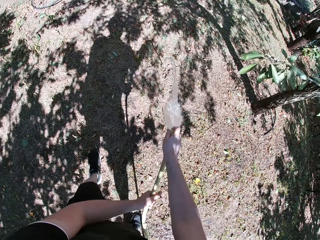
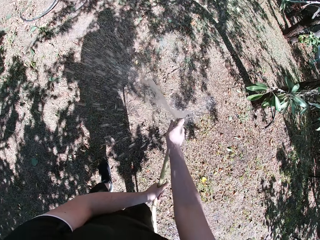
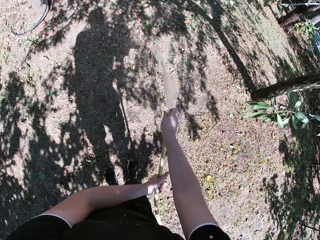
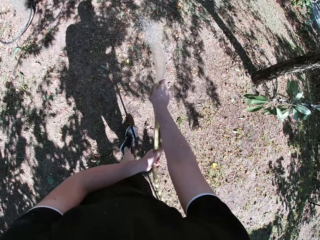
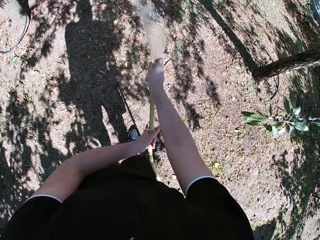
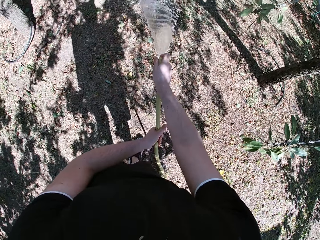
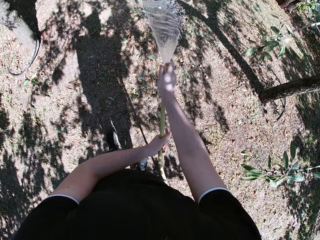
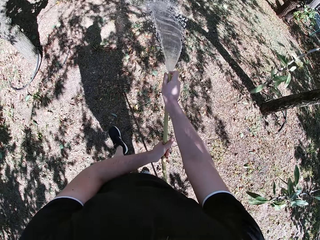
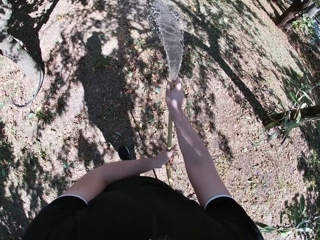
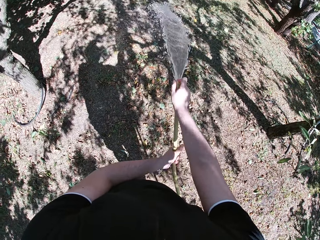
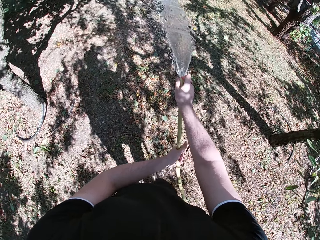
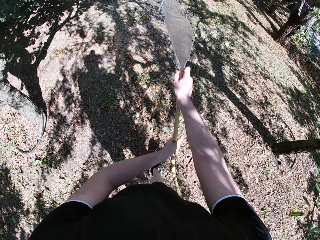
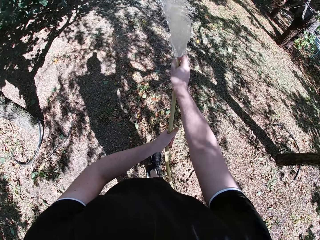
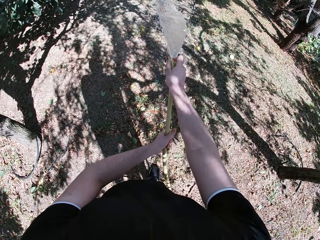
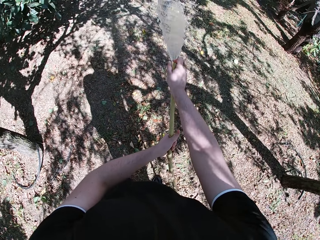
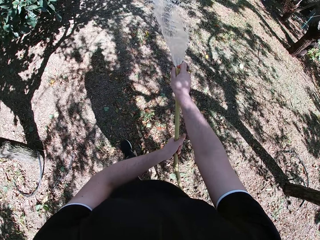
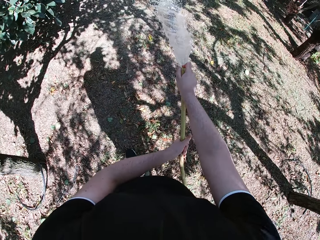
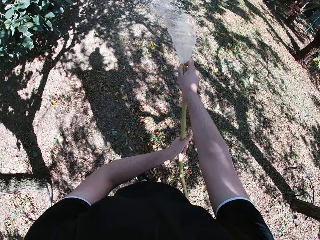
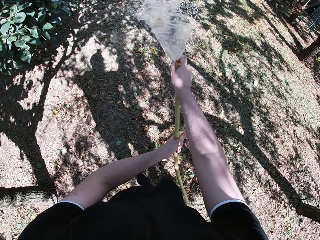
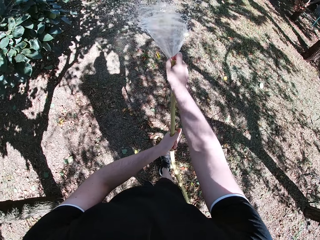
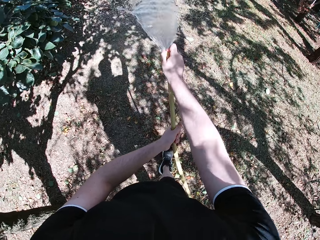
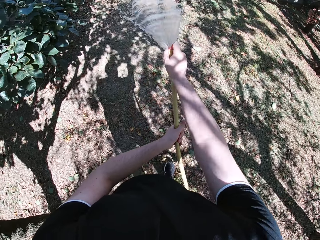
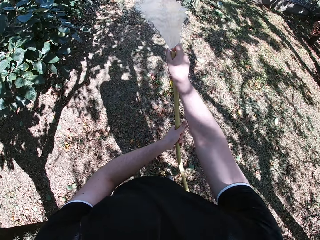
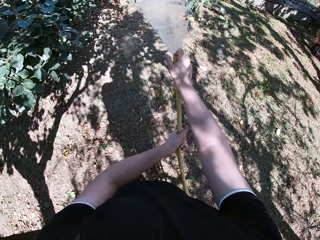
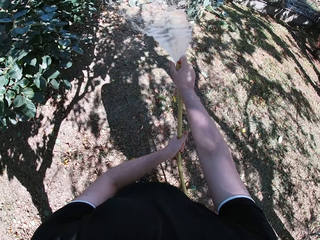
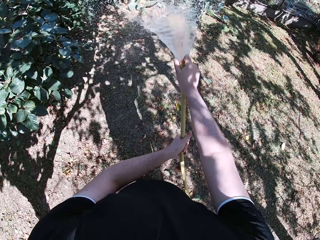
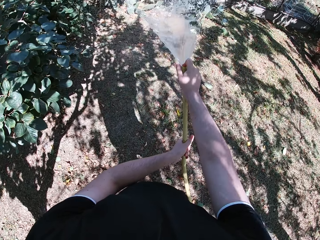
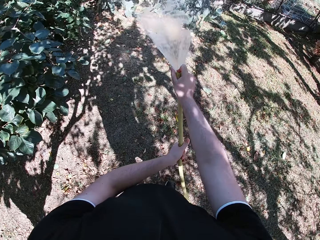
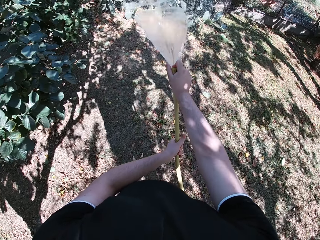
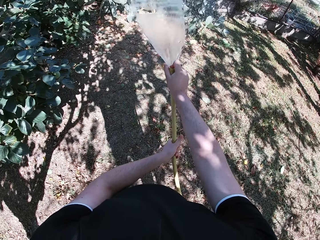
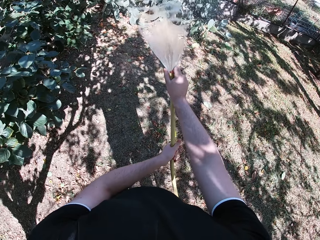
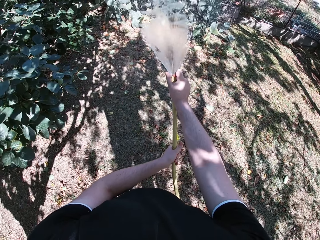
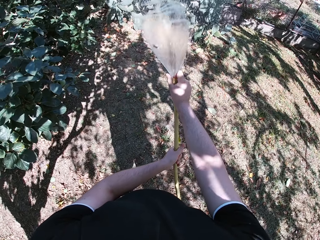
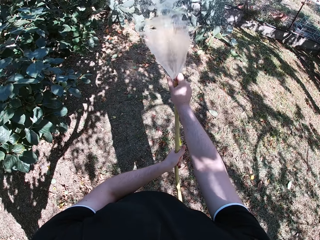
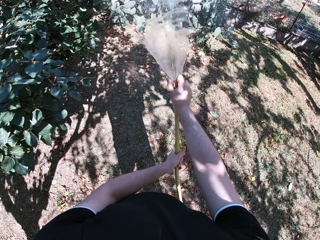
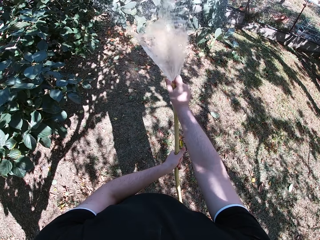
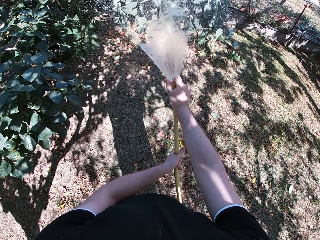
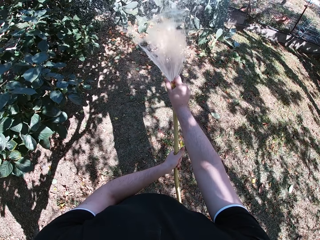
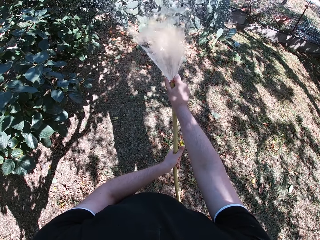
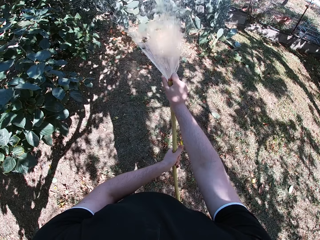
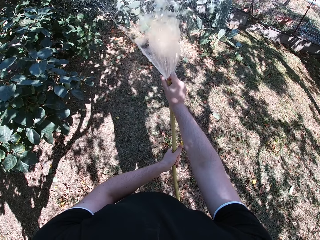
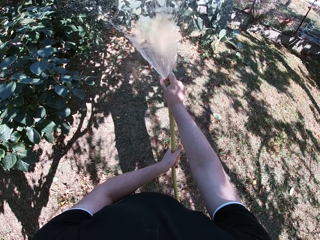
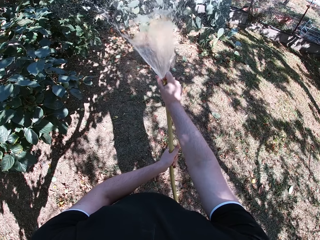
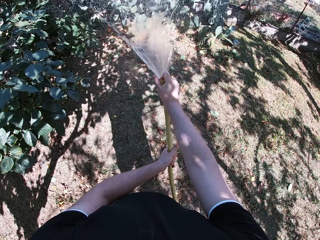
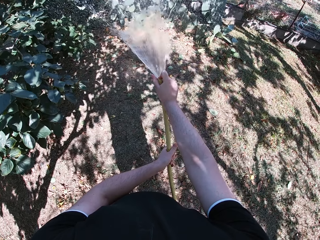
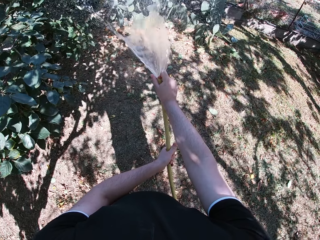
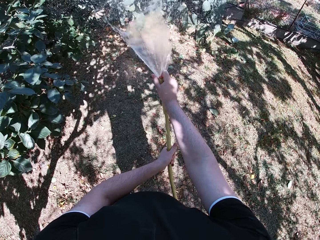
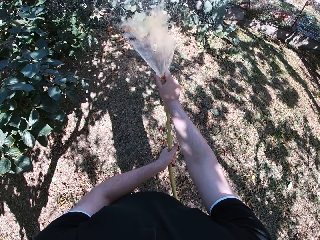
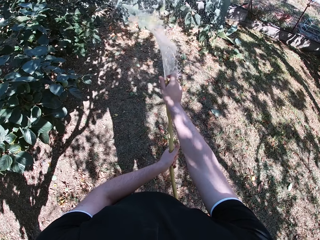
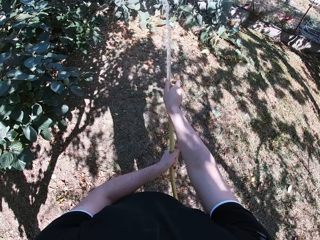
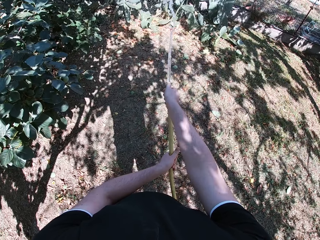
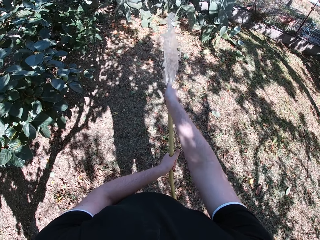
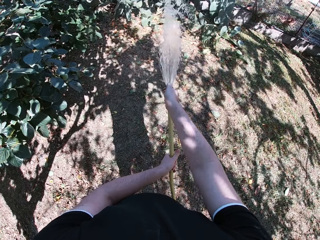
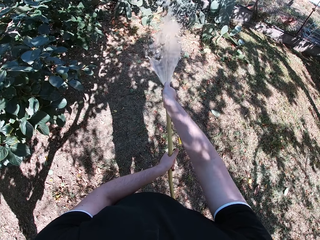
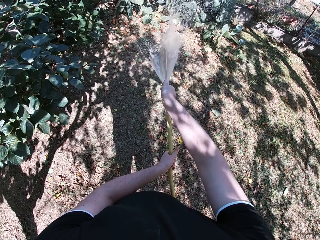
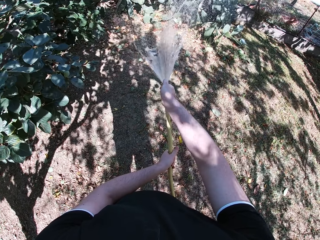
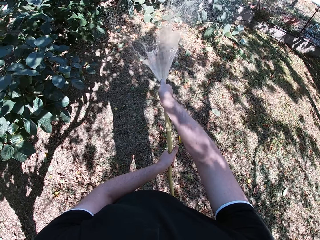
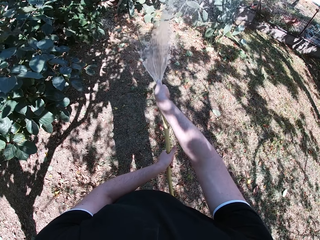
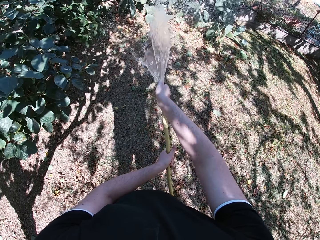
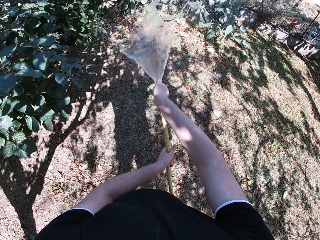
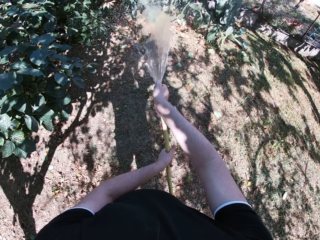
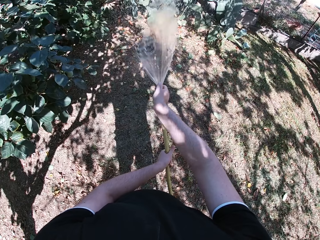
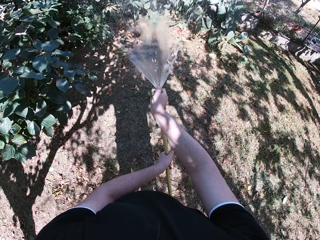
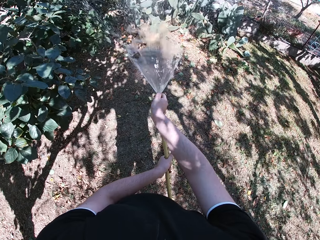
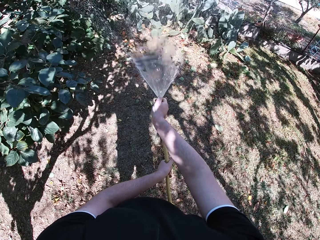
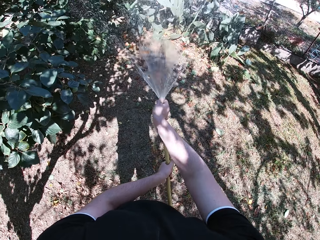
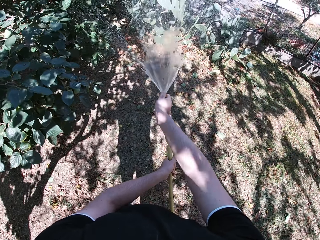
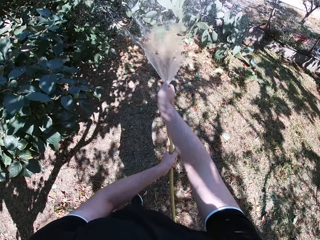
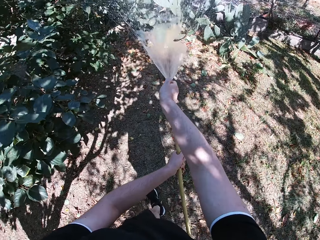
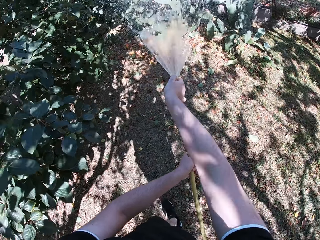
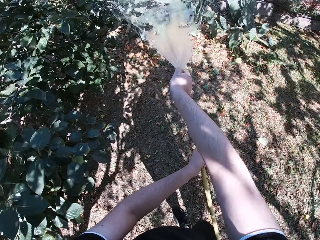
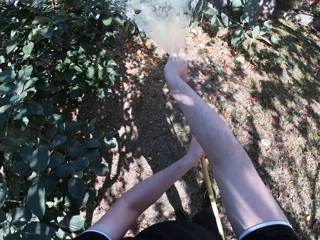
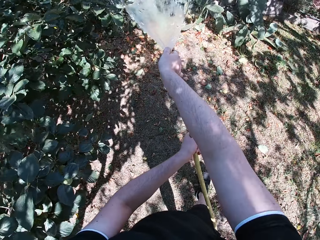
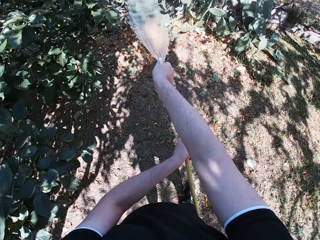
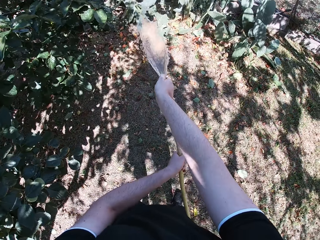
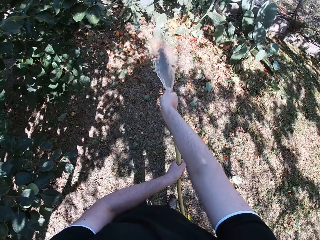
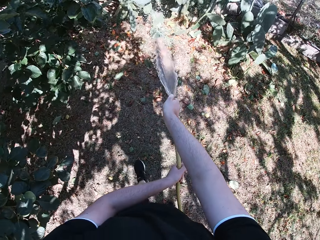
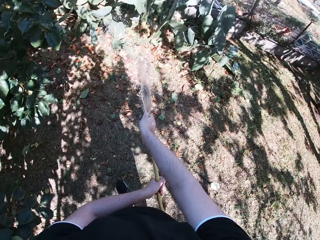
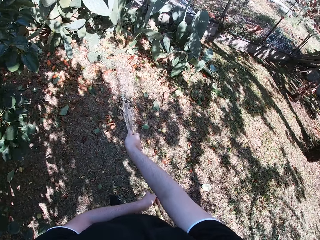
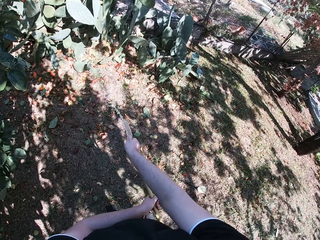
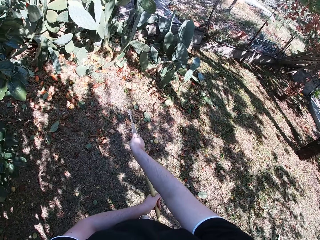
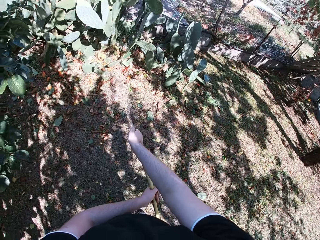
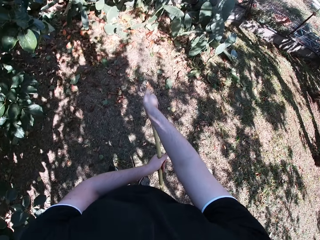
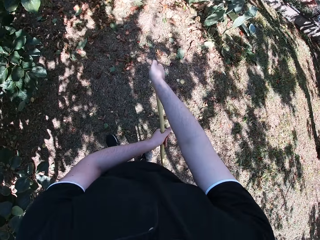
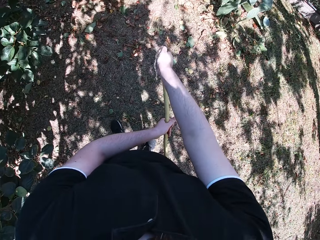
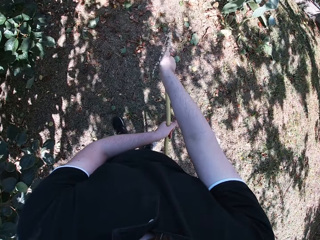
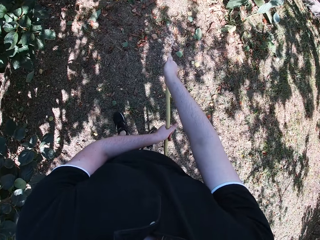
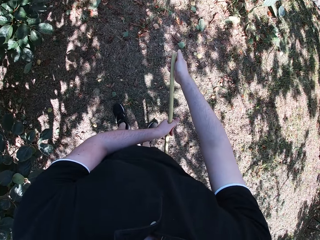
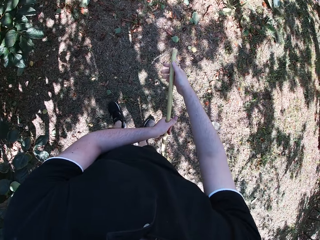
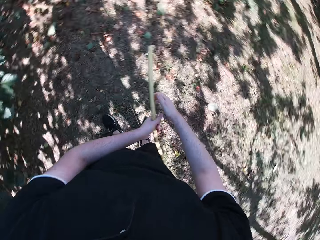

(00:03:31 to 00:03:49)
The camera wearer waters the yard with the hose in both hands. He adjusts the end of the hose with his right hand. He waters the yard with the hose in both hands. He walks around. He closes the end of the hose with his right thumb.

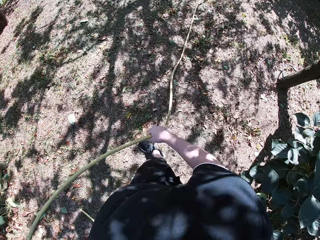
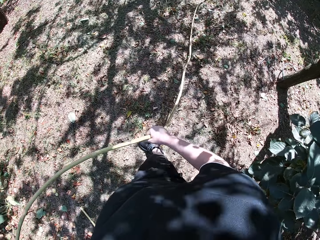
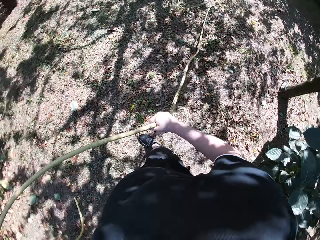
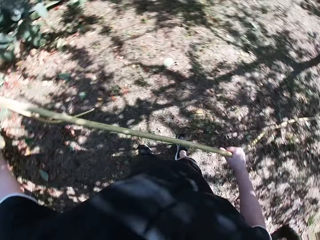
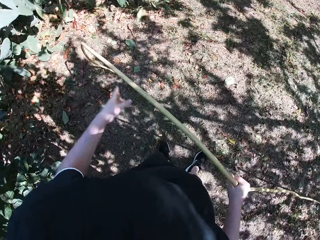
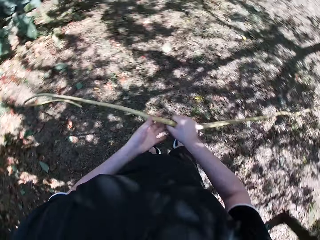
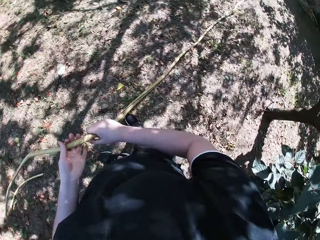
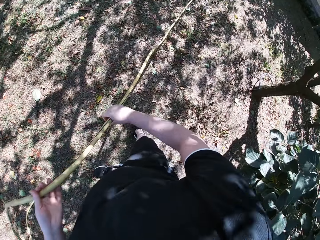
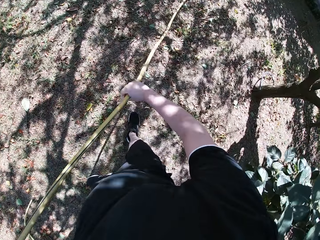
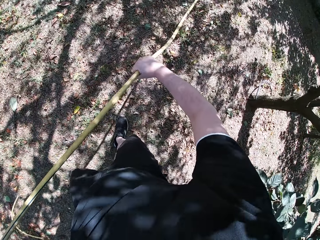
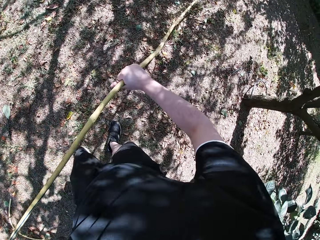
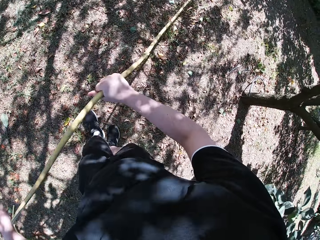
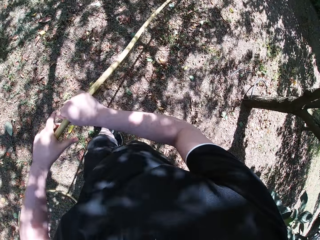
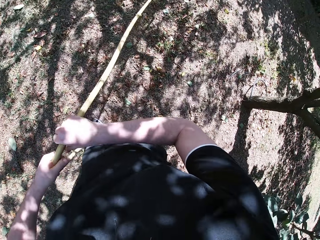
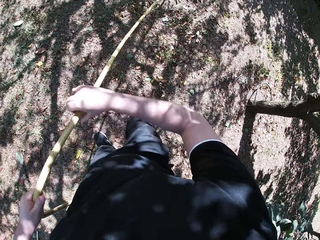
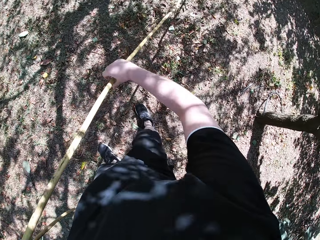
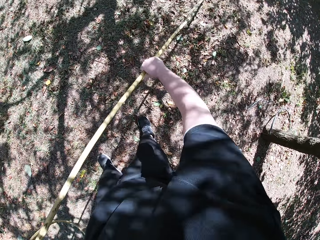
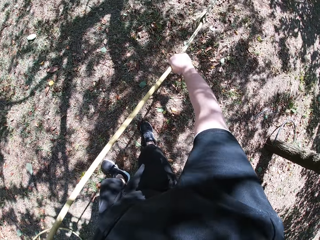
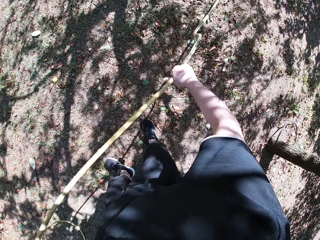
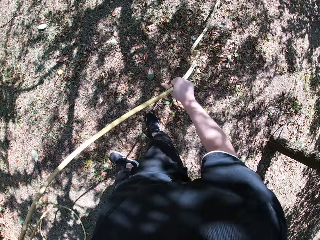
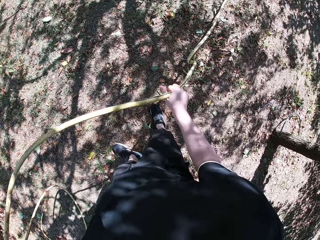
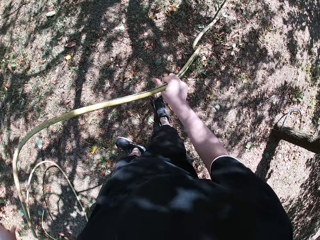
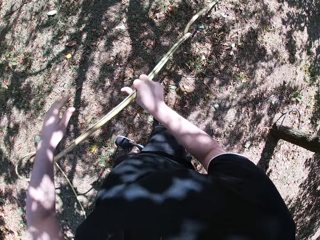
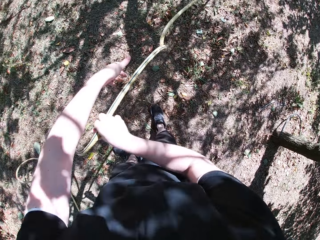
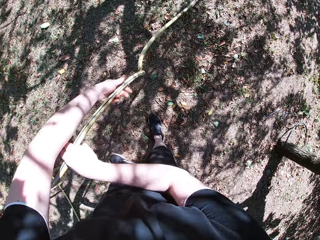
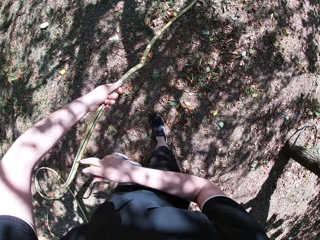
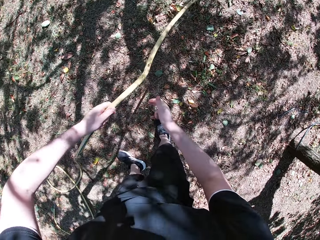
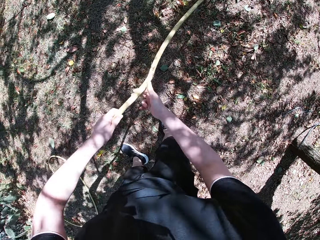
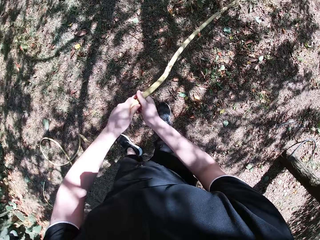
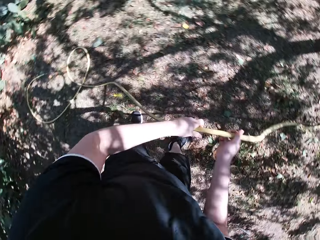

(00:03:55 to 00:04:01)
The camera wearer adjusts the hose with both hands. He walks around. He stands.
